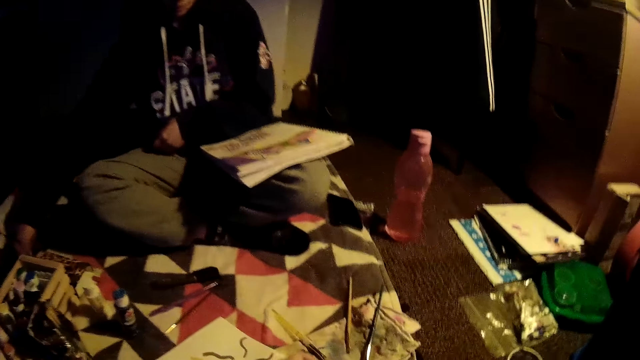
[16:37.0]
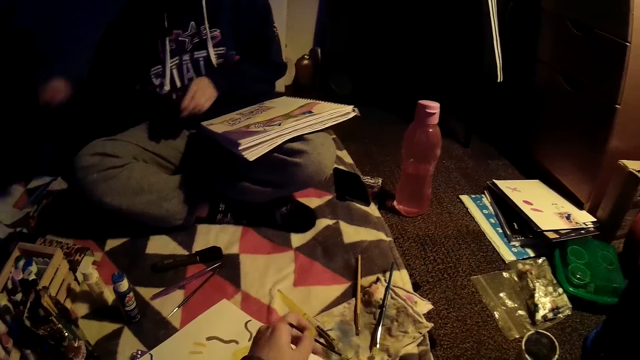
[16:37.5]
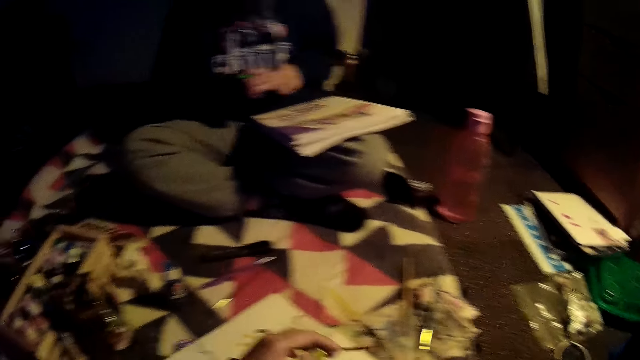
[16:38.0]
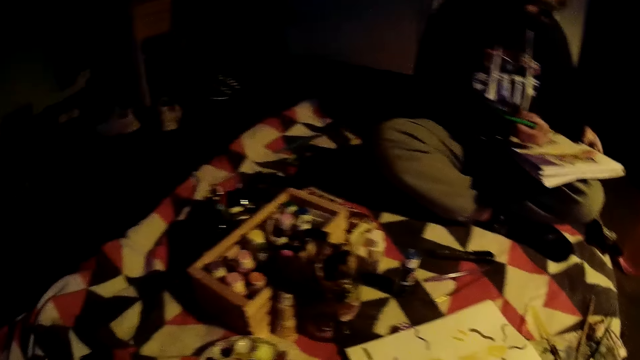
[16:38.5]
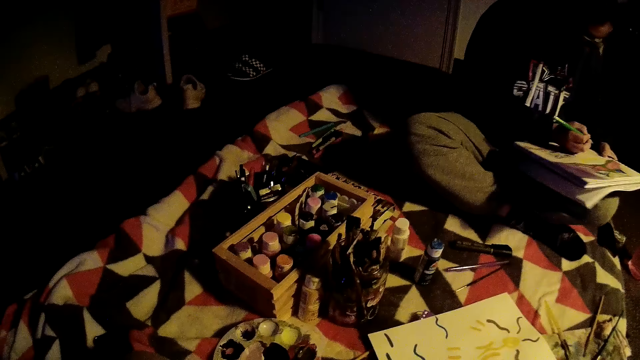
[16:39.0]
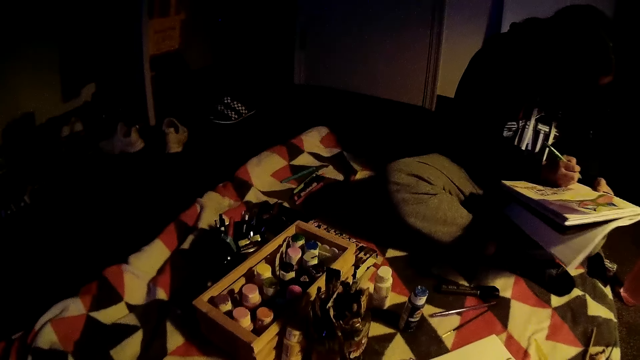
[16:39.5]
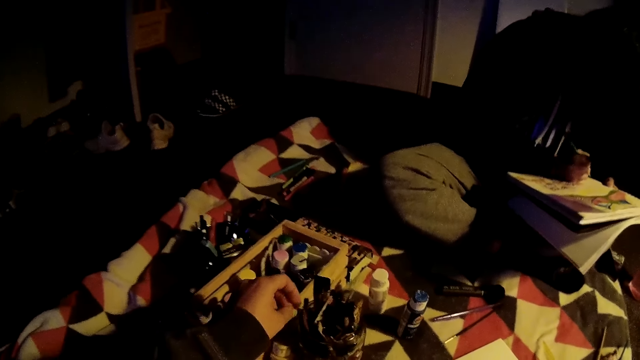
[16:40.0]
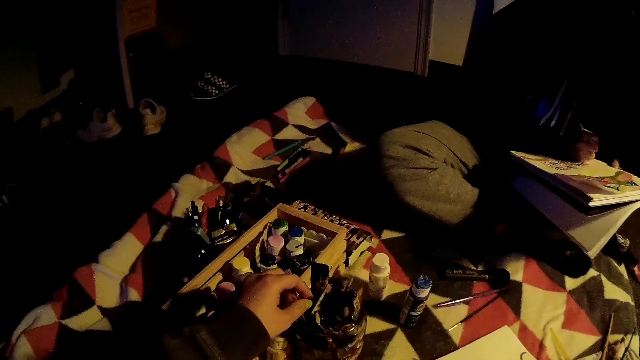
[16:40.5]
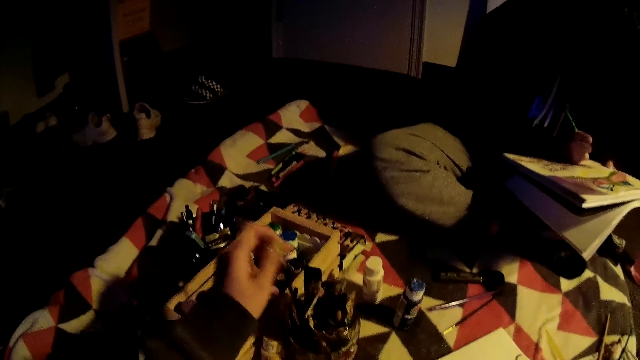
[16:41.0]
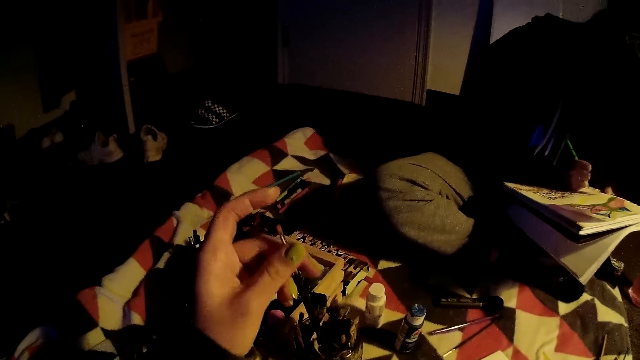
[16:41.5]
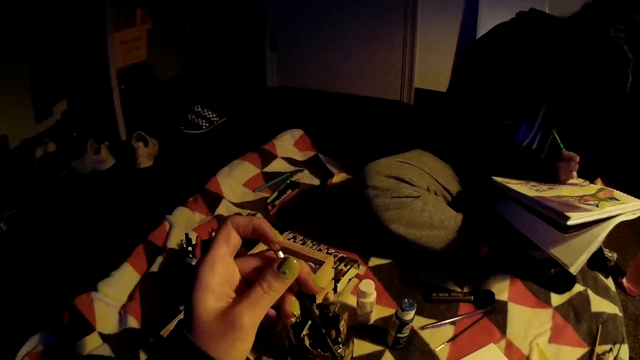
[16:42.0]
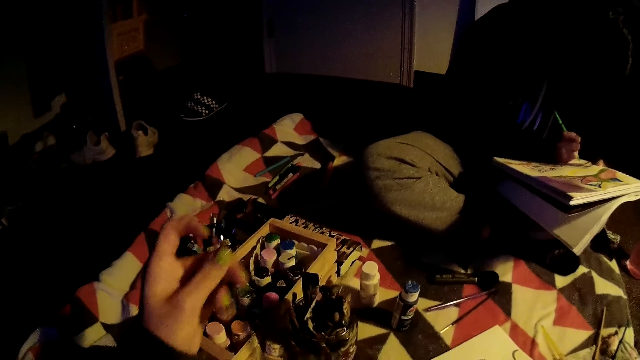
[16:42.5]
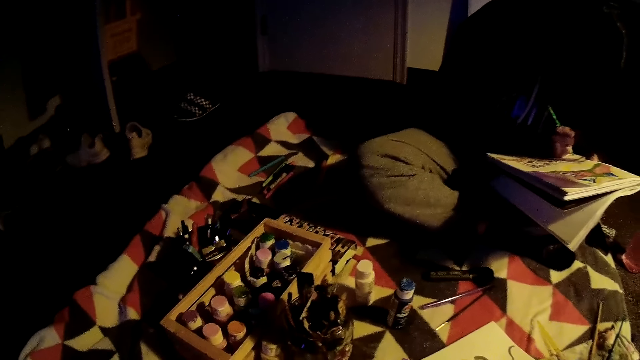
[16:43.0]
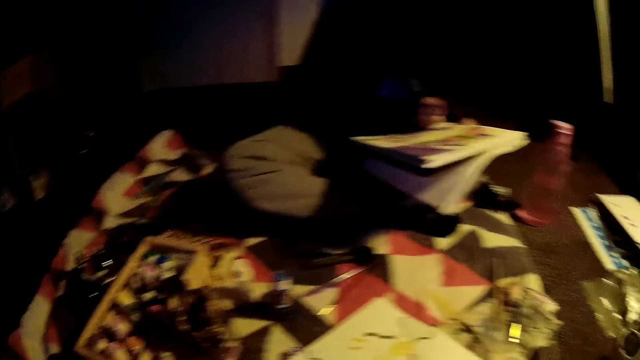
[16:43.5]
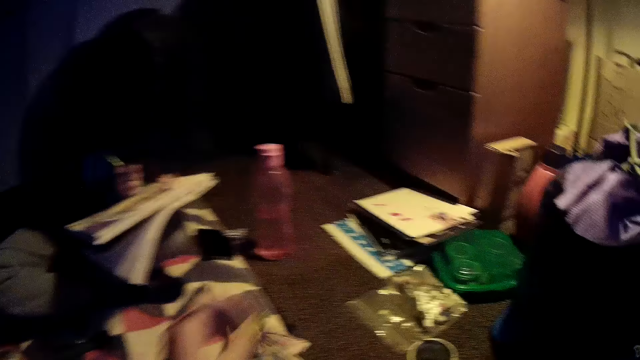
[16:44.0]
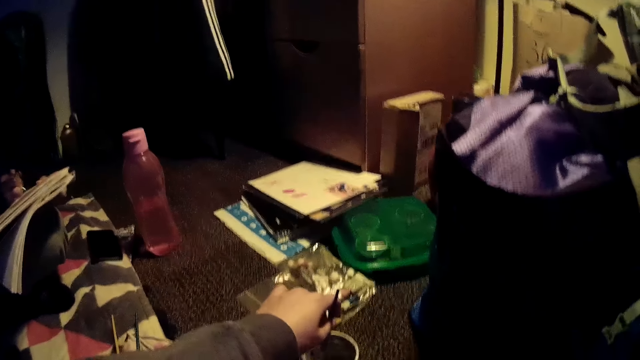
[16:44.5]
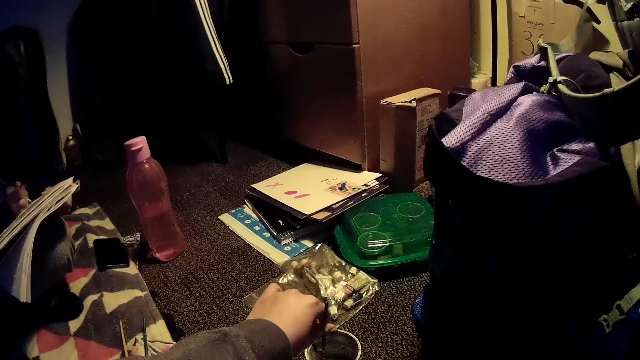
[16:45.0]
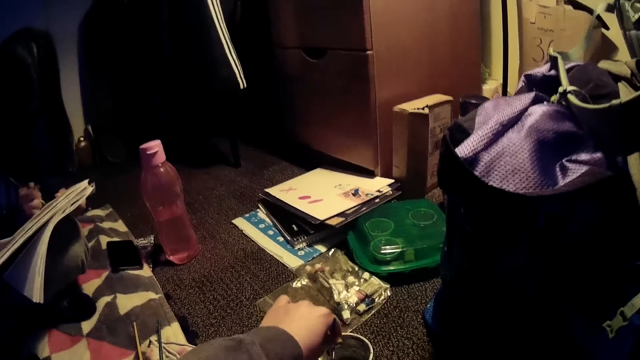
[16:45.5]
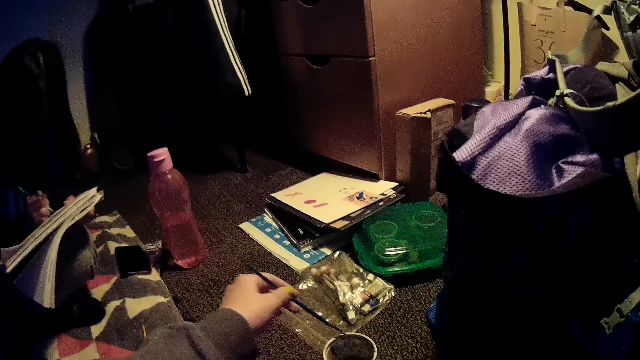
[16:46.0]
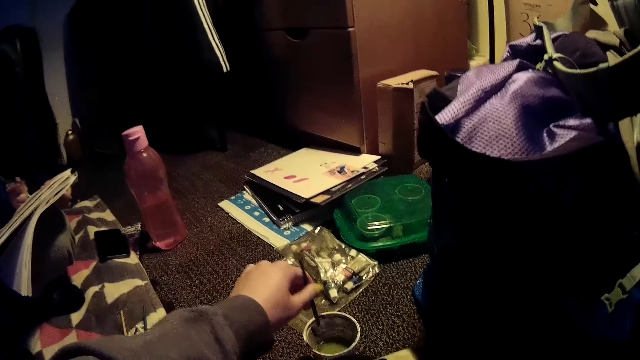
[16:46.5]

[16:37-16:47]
The camera wearer puts the paint brush on a dry cloth with her left hand. The woman removes the cover of the marker with her left hand. The woman draws on the paint book with her left hand. The camera wearer drops the paint brush on the mattress with her left hand. She picks up a paint brush from a brush case with her left hand. She dips the paint brush into the plastic of water with her left hand.

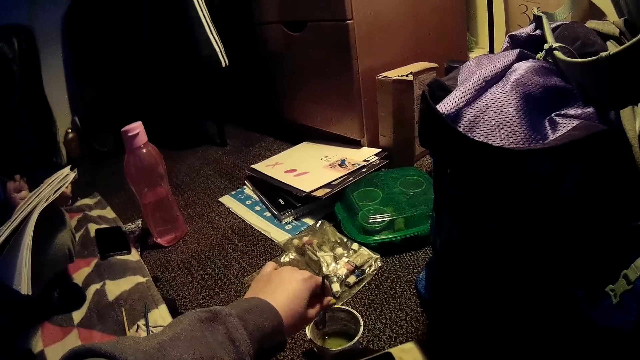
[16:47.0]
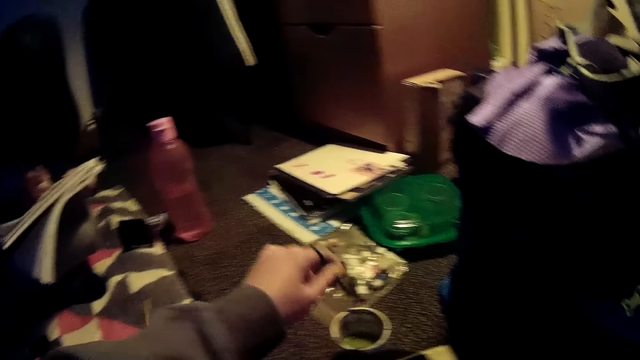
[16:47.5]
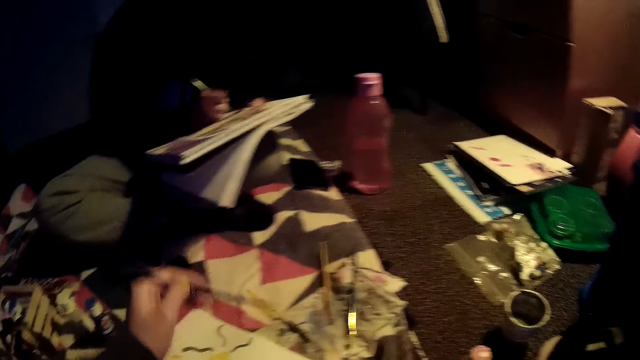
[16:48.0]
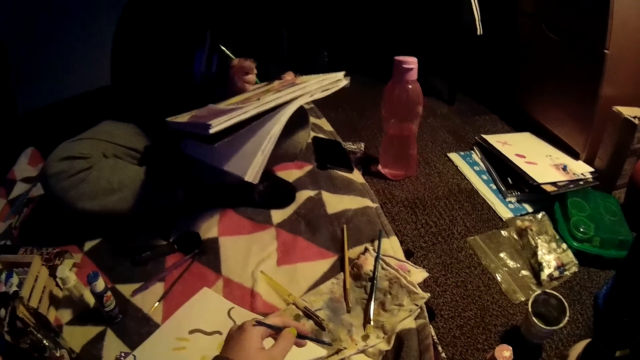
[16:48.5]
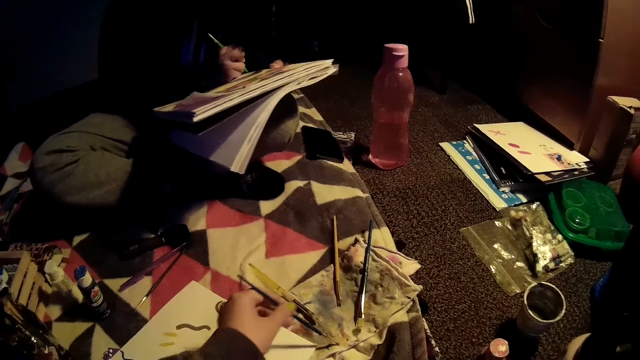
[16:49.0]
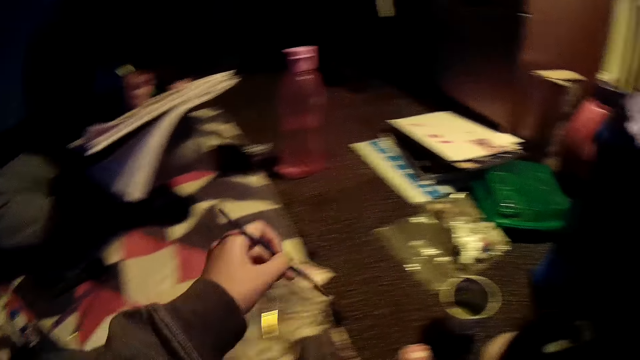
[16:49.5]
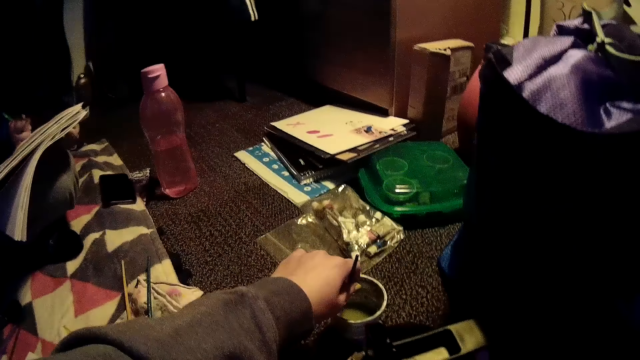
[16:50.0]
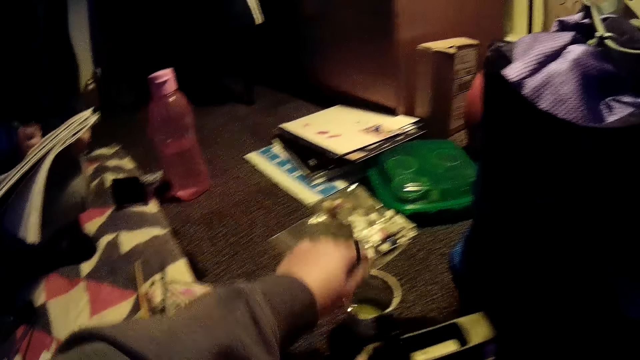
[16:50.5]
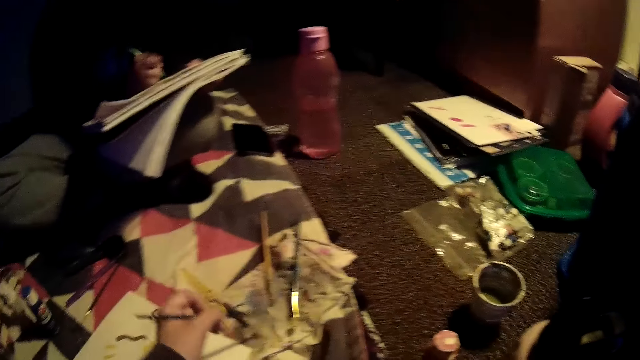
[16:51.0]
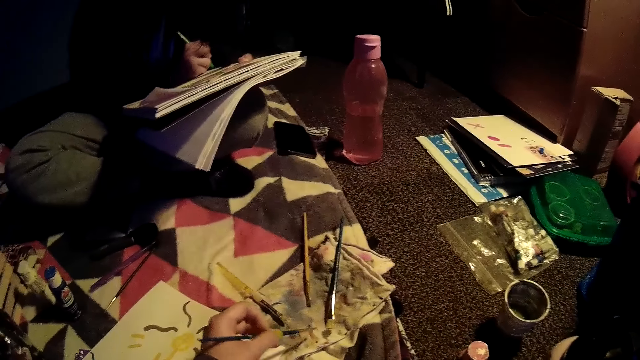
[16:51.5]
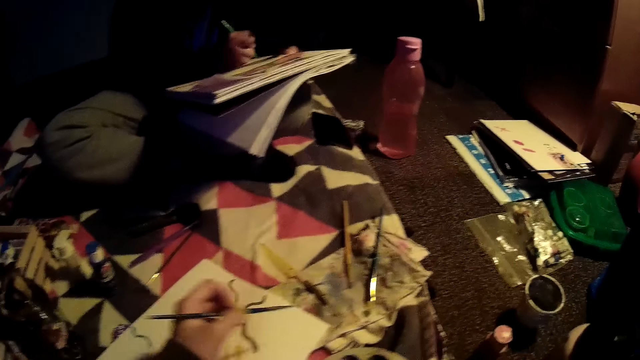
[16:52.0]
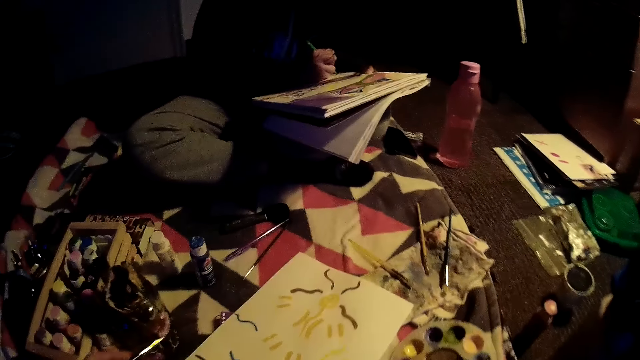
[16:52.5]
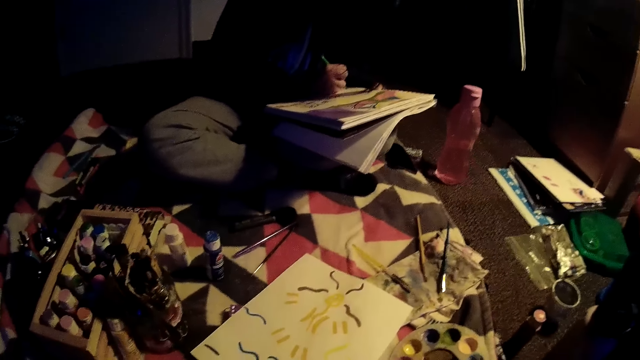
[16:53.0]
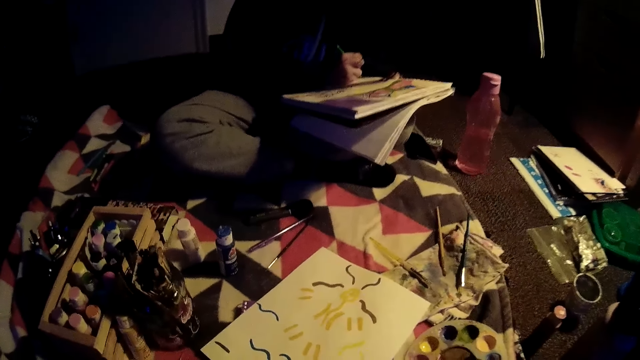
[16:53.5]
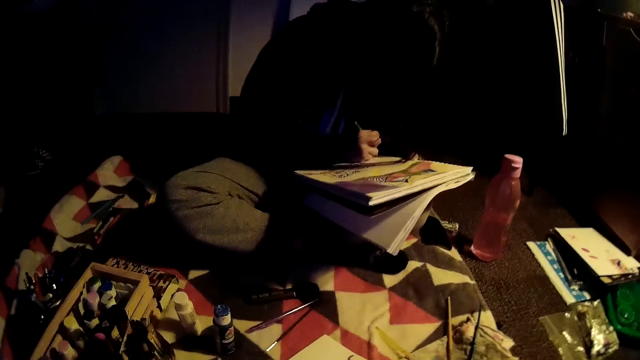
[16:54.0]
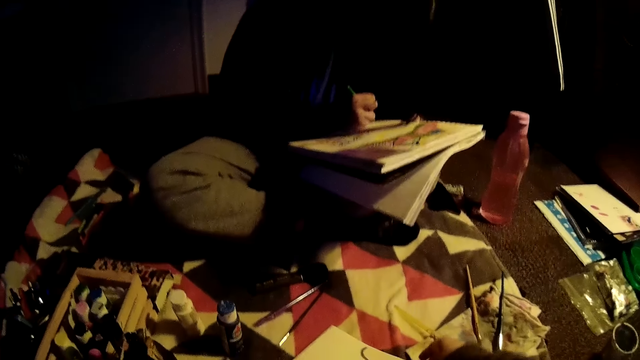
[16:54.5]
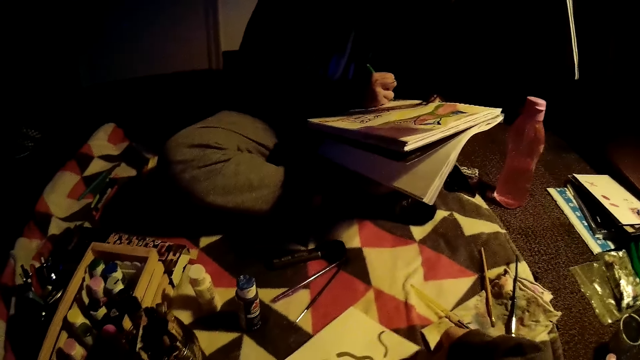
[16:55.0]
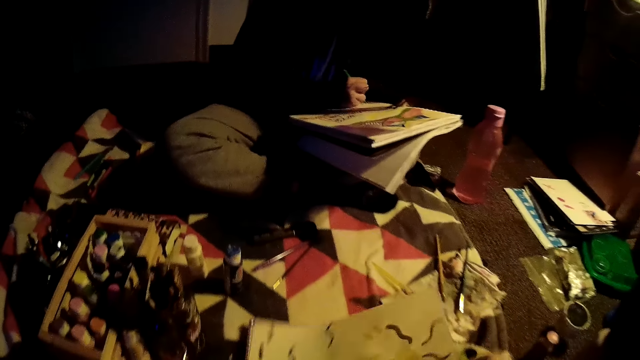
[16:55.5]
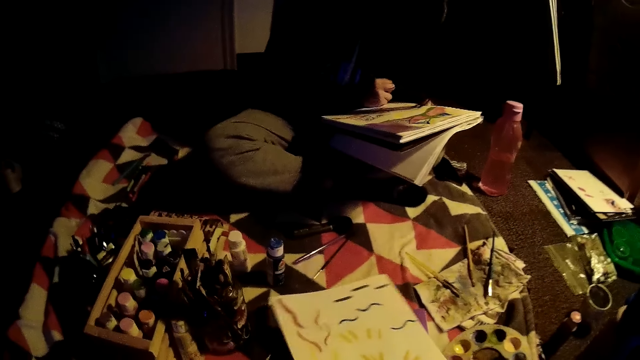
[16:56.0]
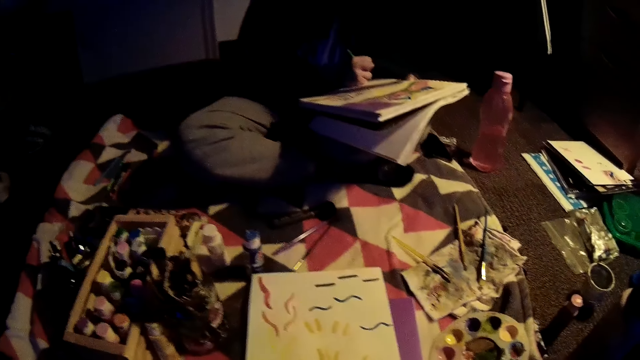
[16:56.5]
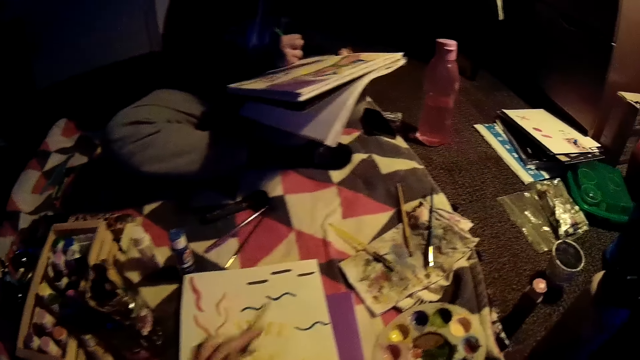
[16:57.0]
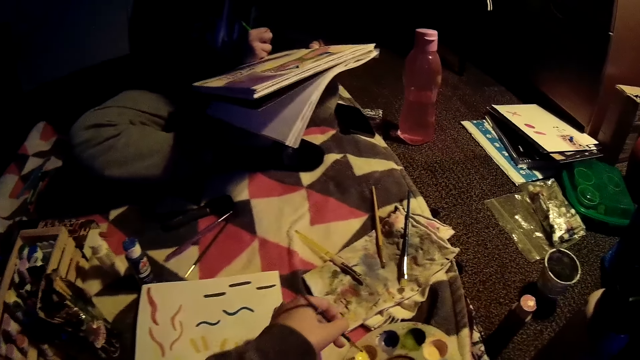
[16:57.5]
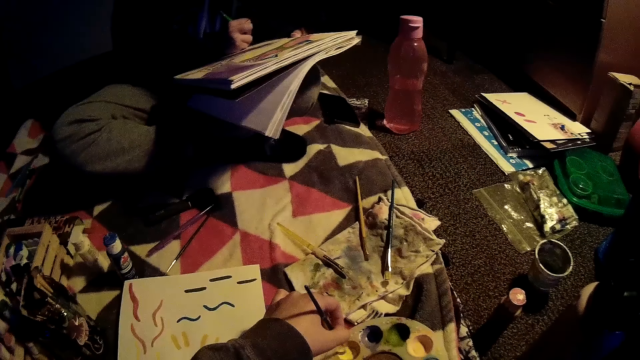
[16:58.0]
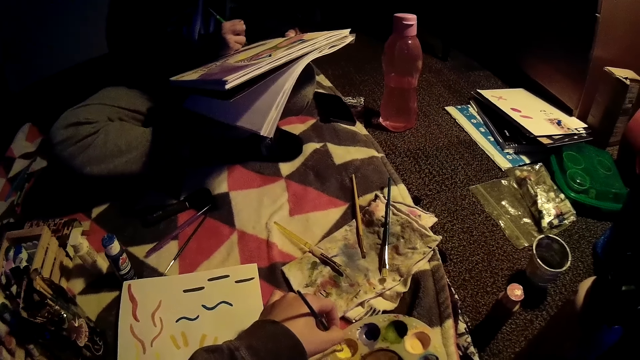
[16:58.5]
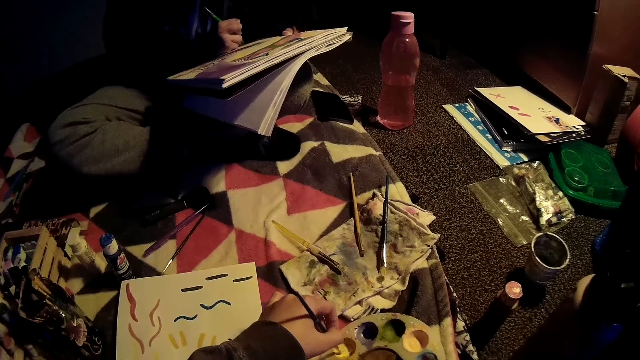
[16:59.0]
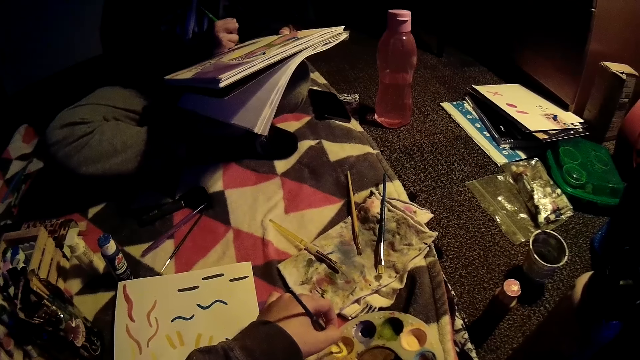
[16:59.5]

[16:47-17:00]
The camera wearer puts the paint brush on a dry cloth with her left hand. She dips the paint brush into the plastic of water with her left hand. She puts the paint brush on the dry cloth with her left hand. She rotates the paper on the mattress with her right hand. She dips the paint brush into the paint palette on the mattress with her left hand.
